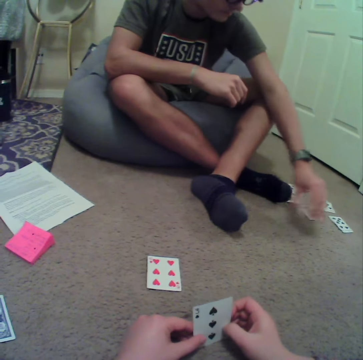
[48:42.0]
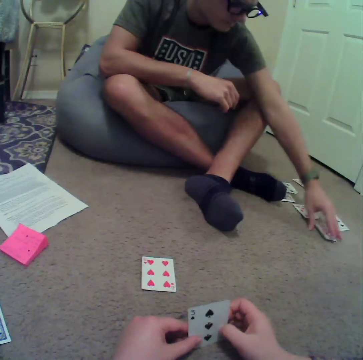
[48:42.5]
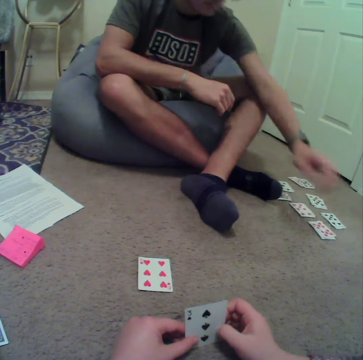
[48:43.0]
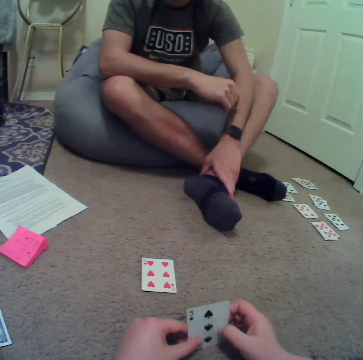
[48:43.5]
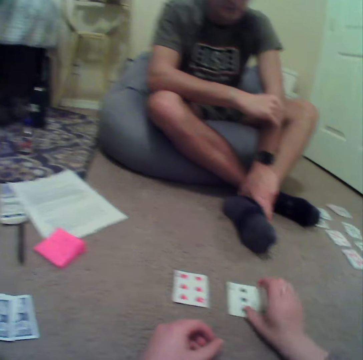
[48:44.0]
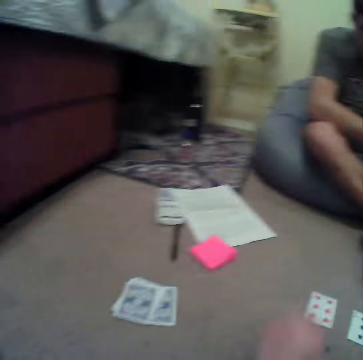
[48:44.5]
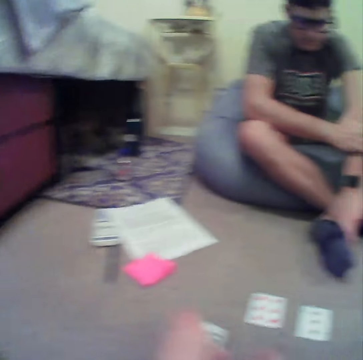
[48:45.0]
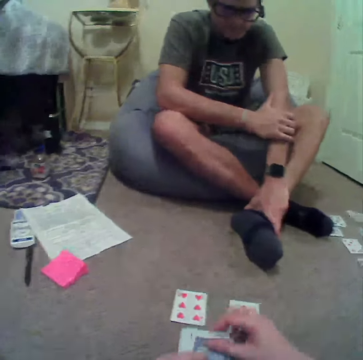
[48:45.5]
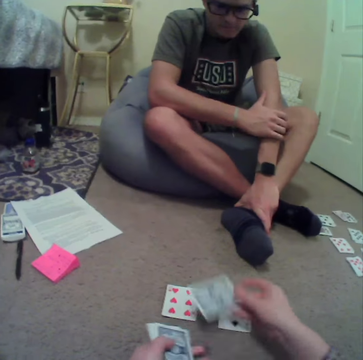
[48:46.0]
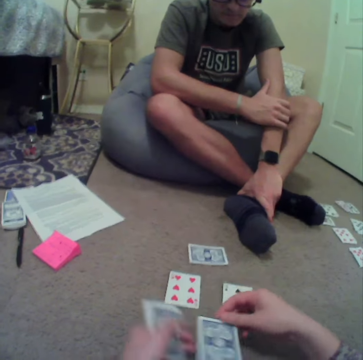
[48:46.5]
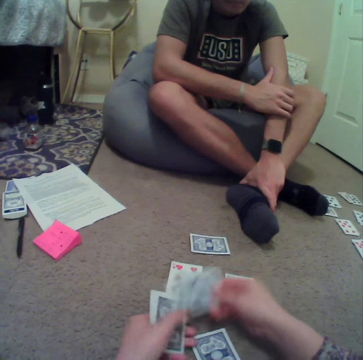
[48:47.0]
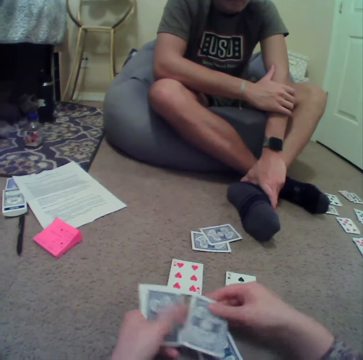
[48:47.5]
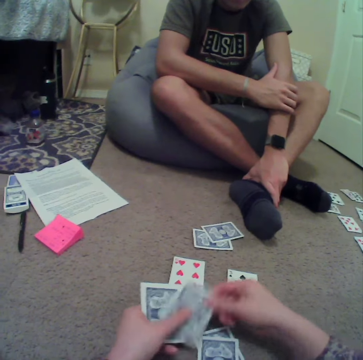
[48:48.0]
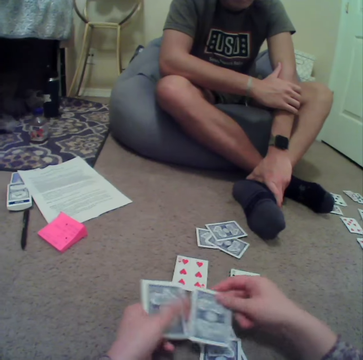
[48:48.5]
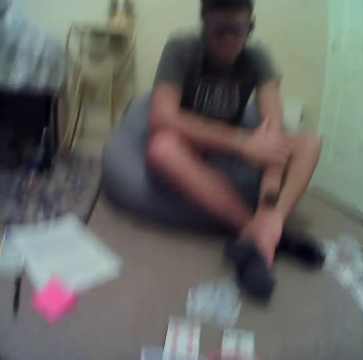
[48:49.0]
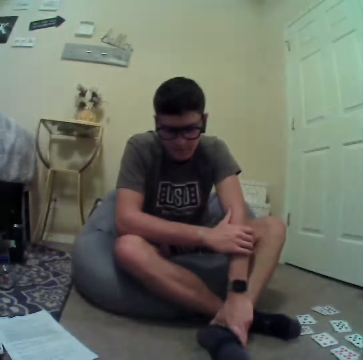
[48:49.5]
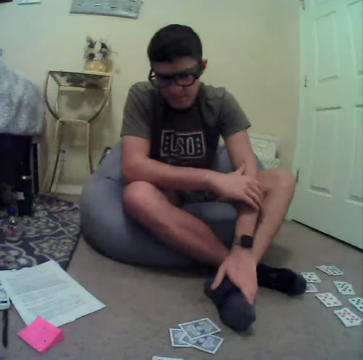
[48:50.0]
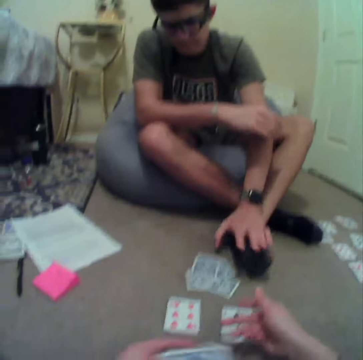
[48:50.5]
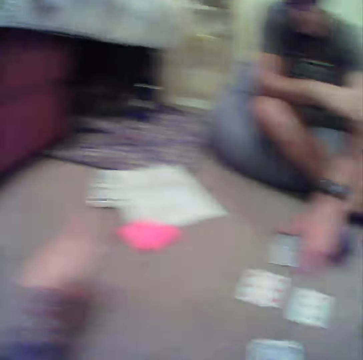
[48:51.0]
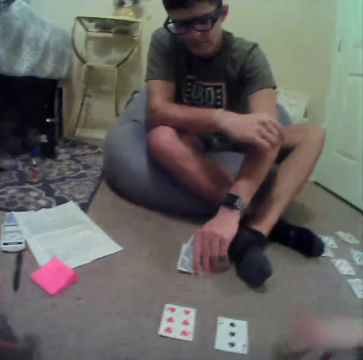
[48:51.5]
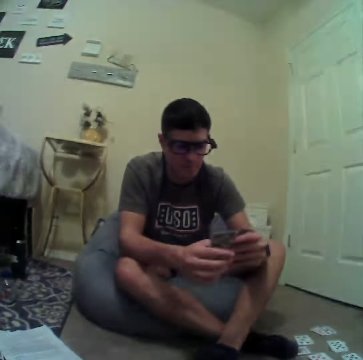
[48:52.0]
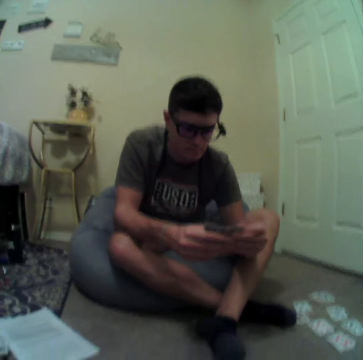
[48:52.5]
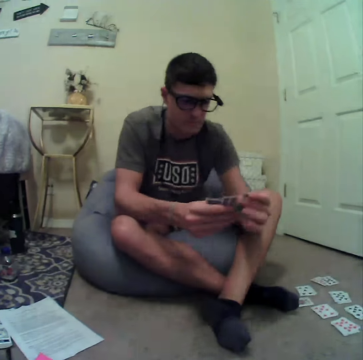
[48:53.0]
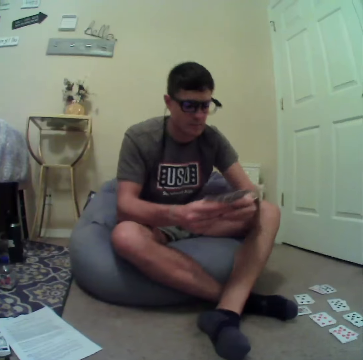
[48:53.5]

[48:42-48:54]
A man plays cards in the room. The camera wearer puts playing cards on the floor. They turn to the side, put the playing cards on the floor, and turn to the side. The man holds the playing cards on the floor. The camera wearer plays cards in the room. They turn to the side.

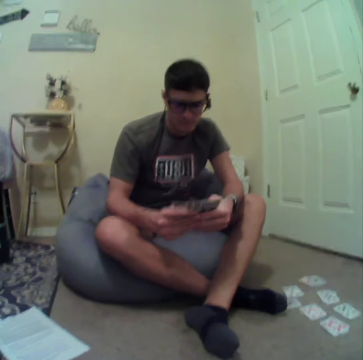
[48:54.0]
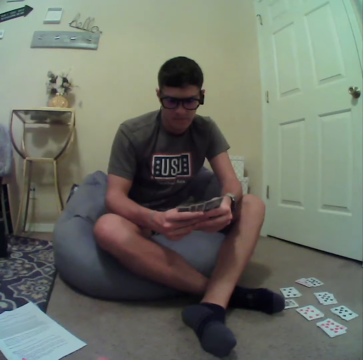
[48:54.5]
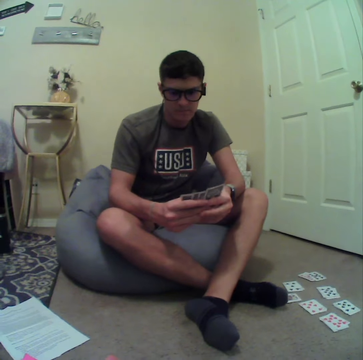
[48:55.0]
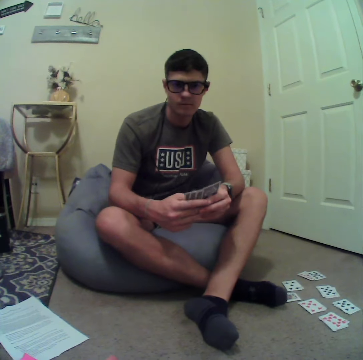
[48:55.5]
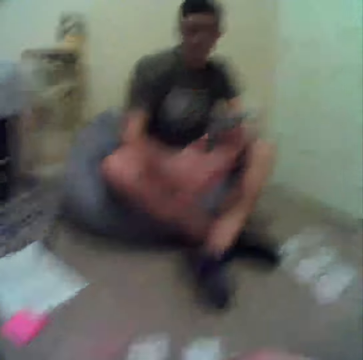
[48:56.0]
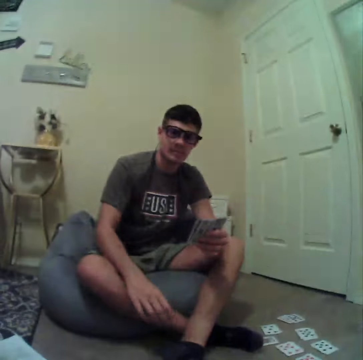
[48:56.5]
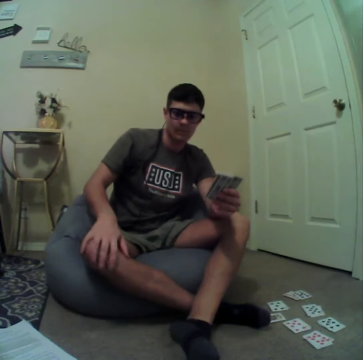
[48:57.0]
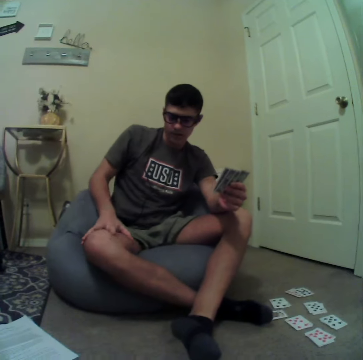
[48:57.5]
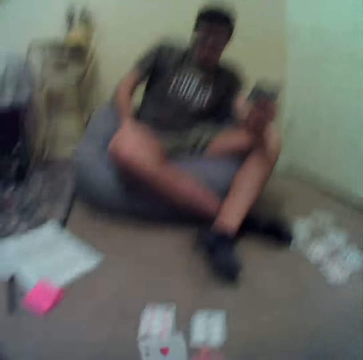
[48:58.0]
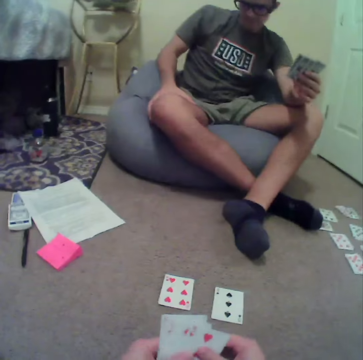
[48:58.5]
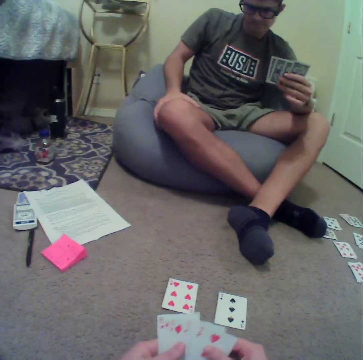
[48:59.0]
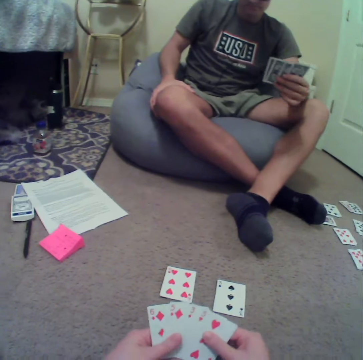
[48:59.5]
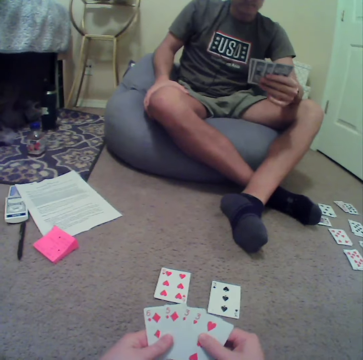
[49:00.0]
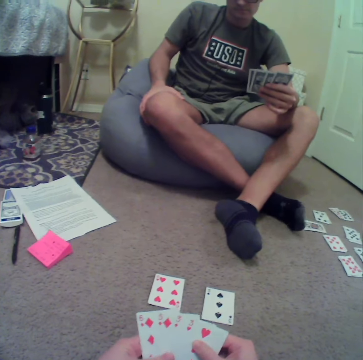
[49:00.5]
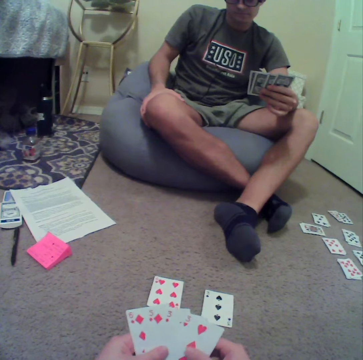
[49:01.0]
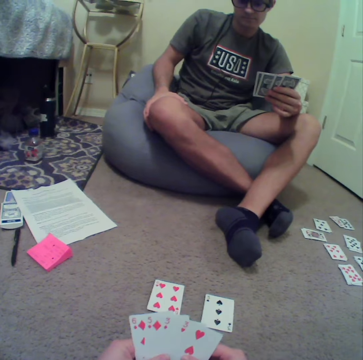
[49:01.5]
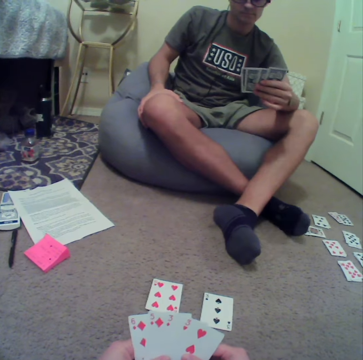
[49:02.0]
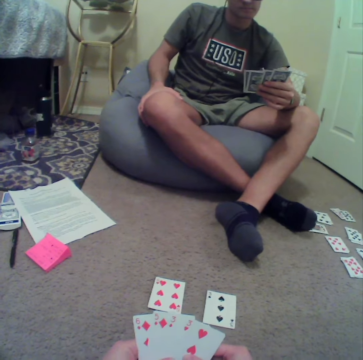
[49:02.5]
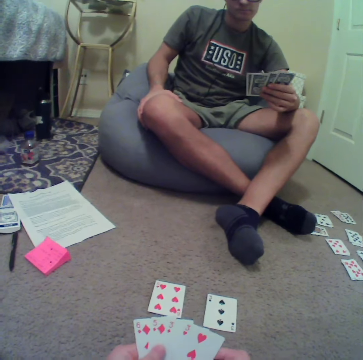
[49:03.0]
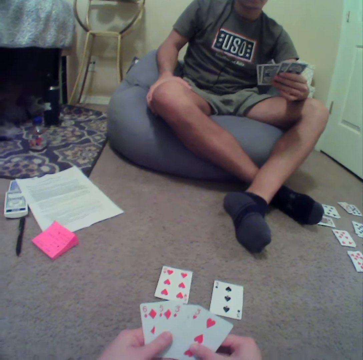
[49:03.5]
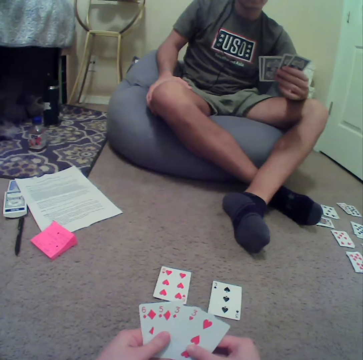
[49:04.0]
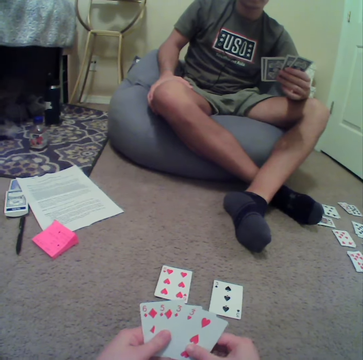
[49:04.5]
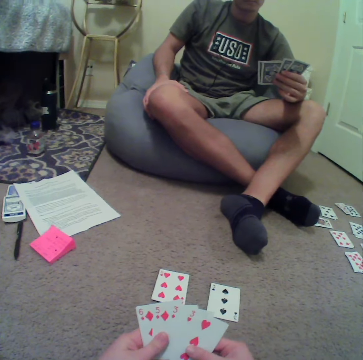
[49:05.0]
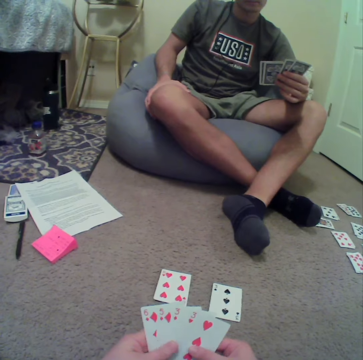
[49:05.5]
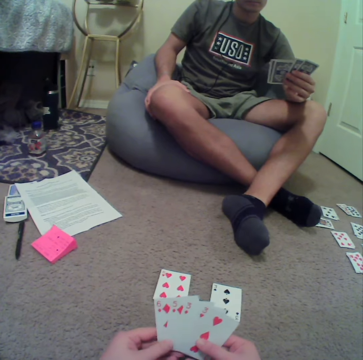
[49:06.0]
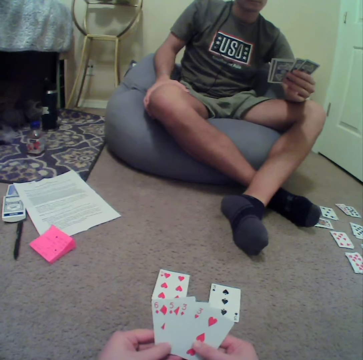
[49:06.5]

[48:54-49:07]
A man holds playing cards. The camera wearer turns to the side. They hold playing cards and turn to the side. The man holds the playing cards. The man plays cards in the room. The camera wearer holds the playing cards.

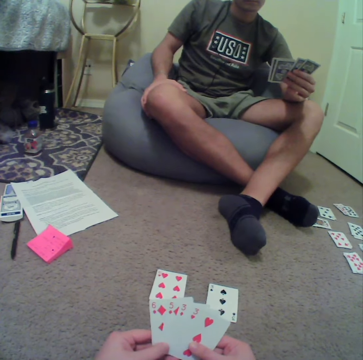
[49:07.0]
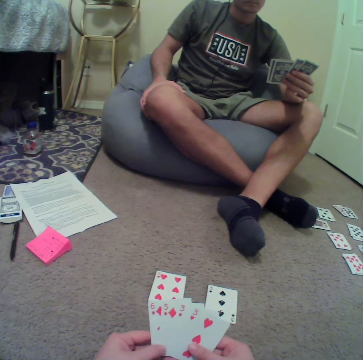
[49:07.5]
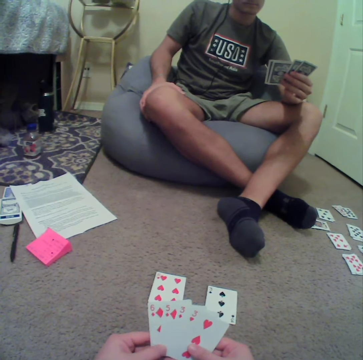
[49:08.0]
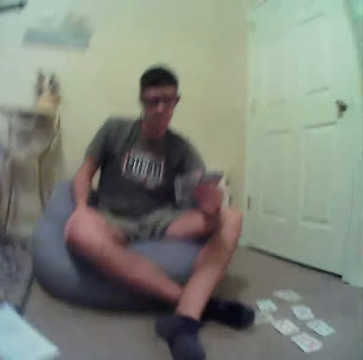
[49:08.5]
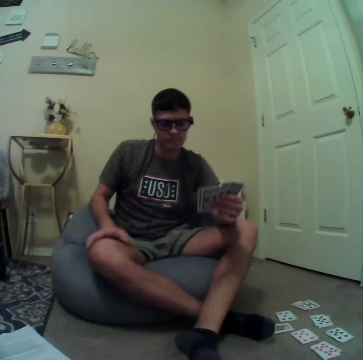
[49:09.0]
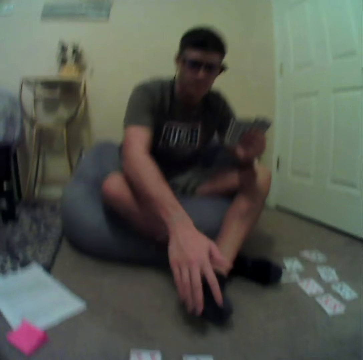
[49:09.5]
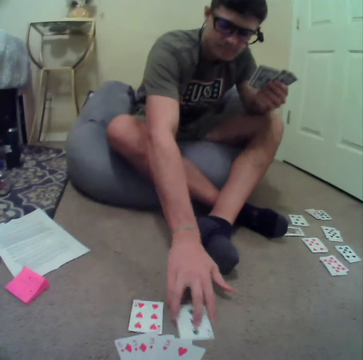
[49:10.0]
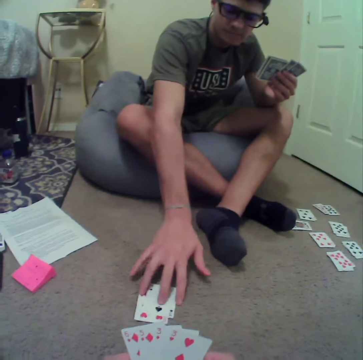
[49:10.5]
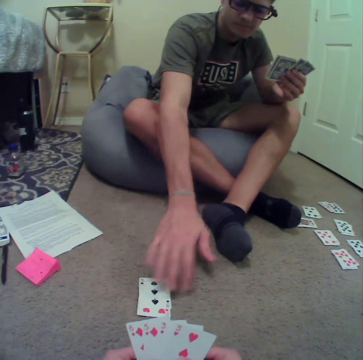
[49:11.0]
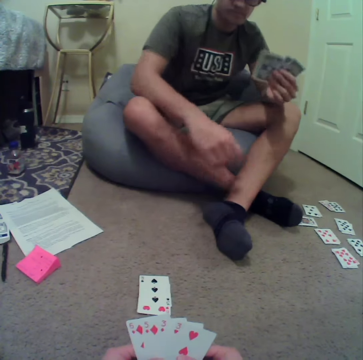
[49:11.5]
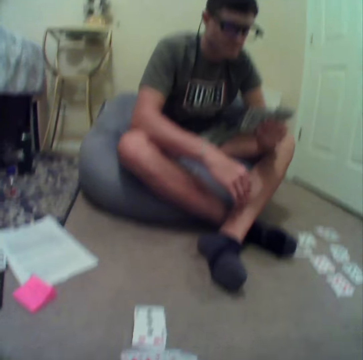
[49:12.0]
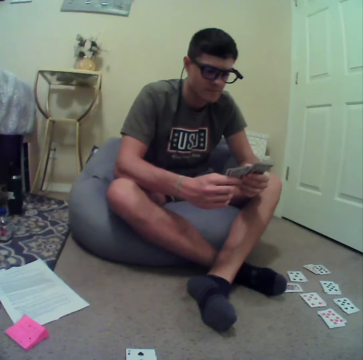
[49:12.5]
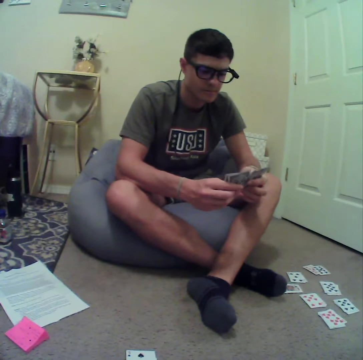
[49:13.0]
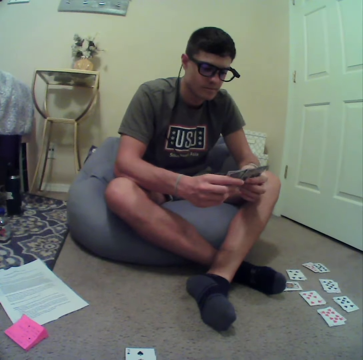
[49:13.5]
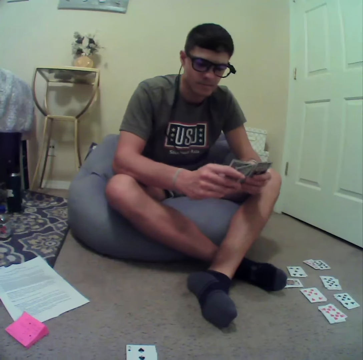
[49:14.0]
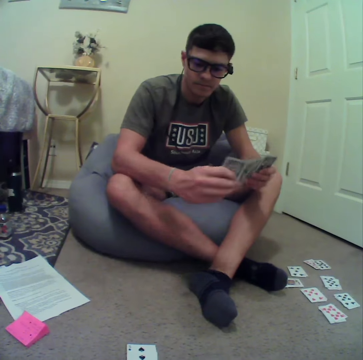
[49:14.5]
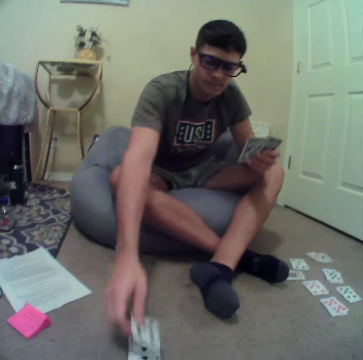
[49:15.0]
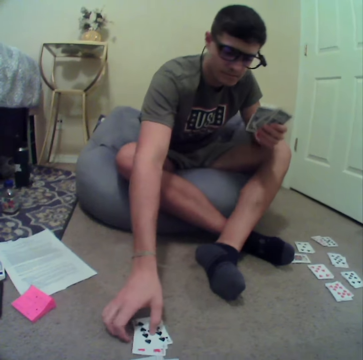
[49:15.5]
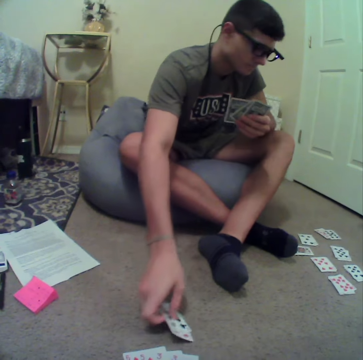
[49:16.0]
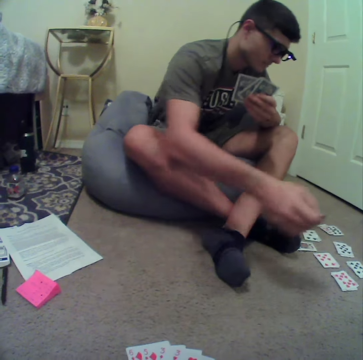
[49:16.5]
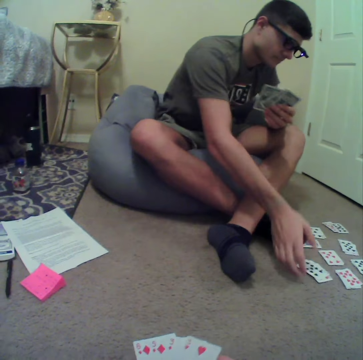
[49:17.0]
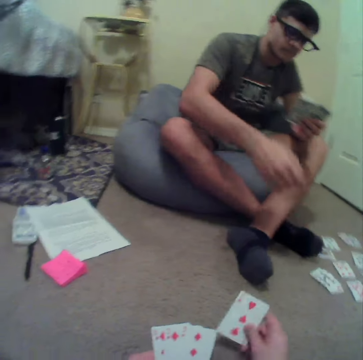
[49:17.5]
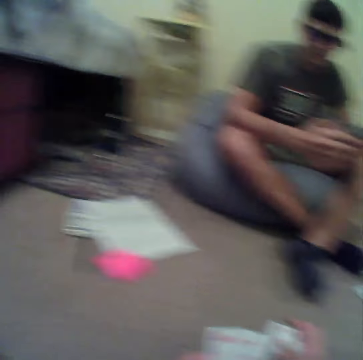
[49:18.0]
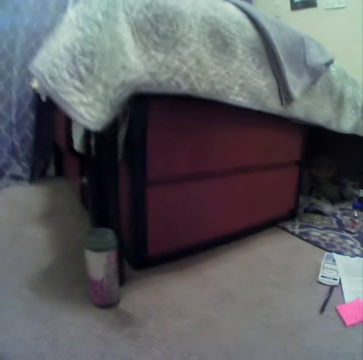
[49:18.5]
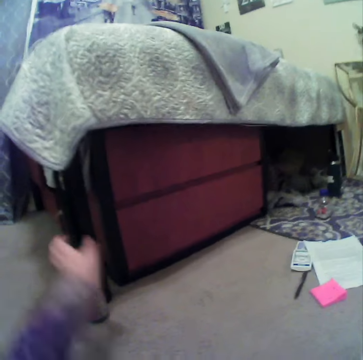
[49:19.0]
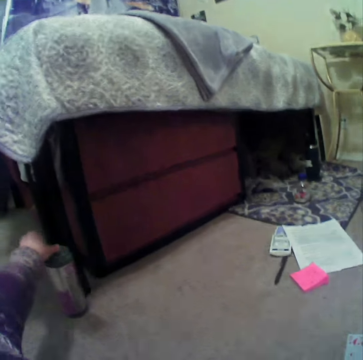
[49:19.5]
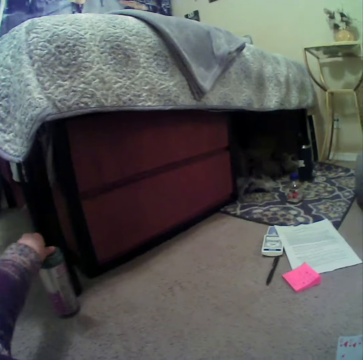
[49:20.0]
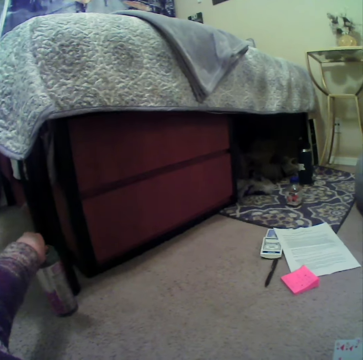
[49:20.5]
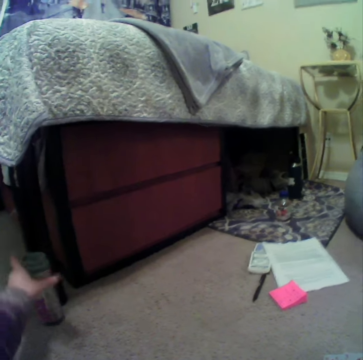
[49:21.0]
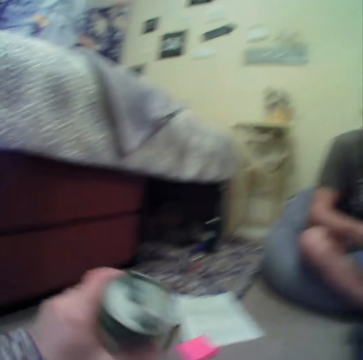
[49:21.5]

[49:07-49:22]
The camera wearer turns to the side. A man holds playing cards on the floor. The camera wearer plays cards in the room. They turn to the side. The man holds playing cards. The man puts playing cards on the floor. The man holds playing cards. The man puts playing cards on the floor. The camera wearer holds playing cards on the floor. The man plays cards in the room. The camera wearer turns to the side. The man moves a flask thermos in the room. The camera wearer holds a bottle.
